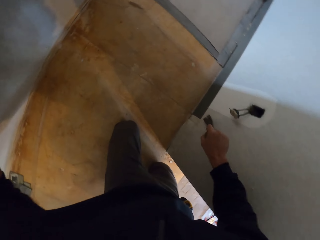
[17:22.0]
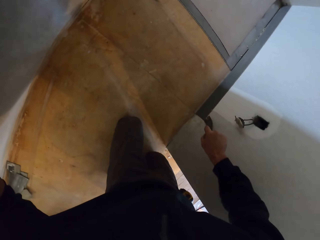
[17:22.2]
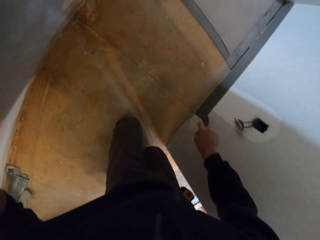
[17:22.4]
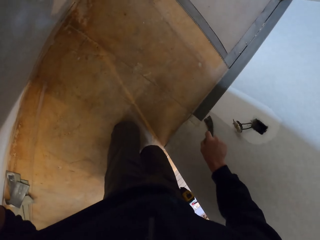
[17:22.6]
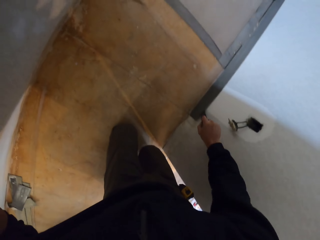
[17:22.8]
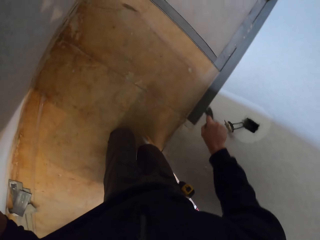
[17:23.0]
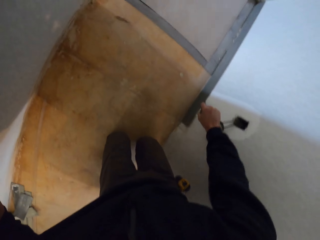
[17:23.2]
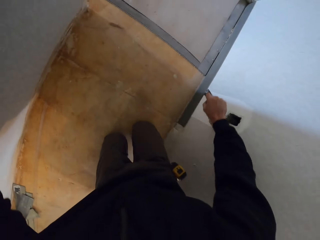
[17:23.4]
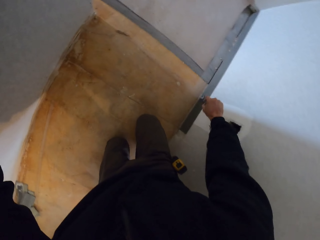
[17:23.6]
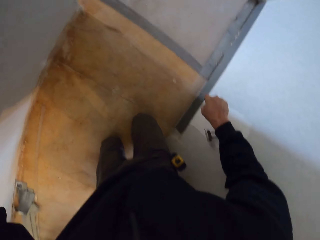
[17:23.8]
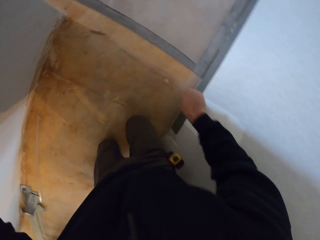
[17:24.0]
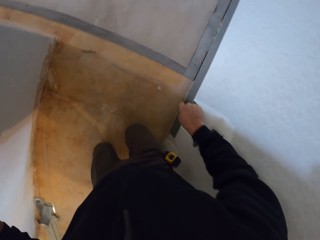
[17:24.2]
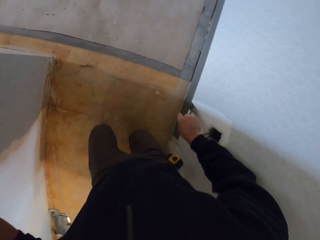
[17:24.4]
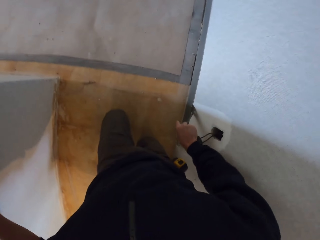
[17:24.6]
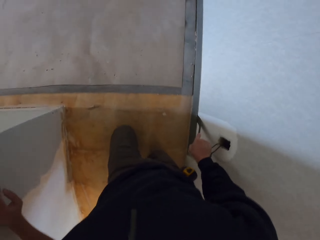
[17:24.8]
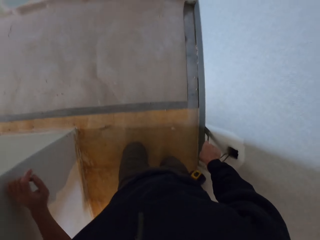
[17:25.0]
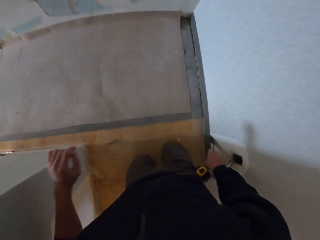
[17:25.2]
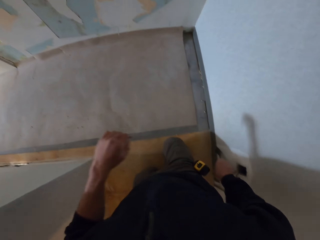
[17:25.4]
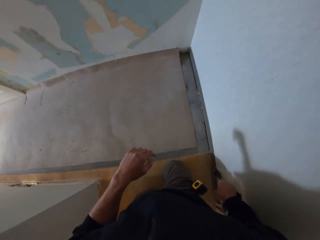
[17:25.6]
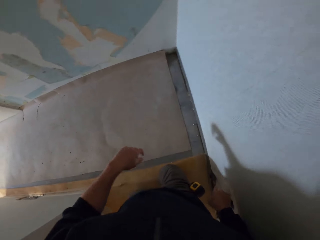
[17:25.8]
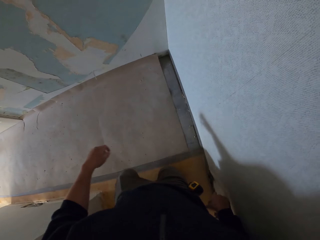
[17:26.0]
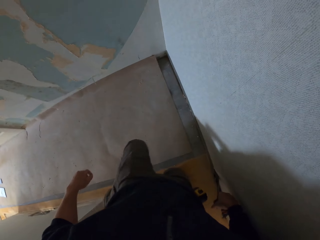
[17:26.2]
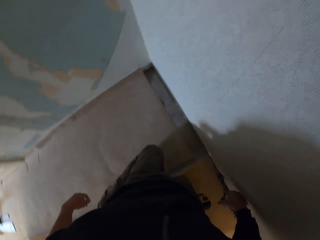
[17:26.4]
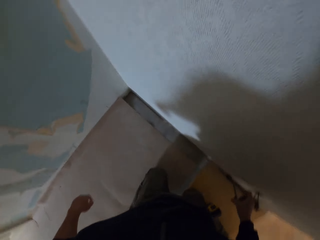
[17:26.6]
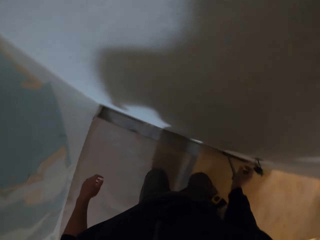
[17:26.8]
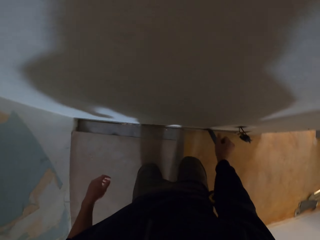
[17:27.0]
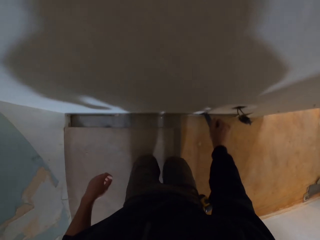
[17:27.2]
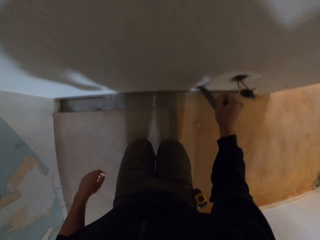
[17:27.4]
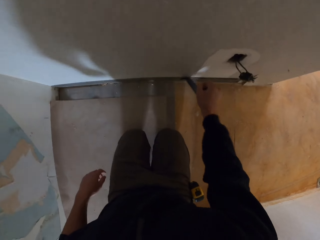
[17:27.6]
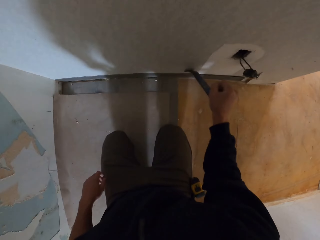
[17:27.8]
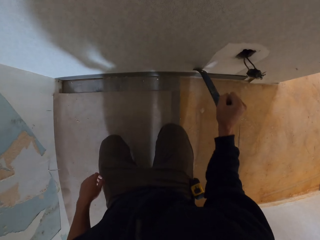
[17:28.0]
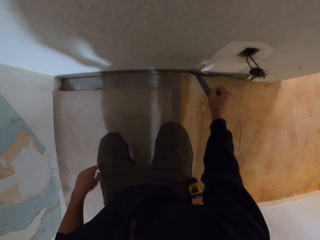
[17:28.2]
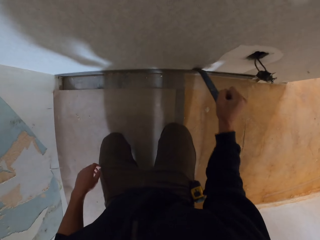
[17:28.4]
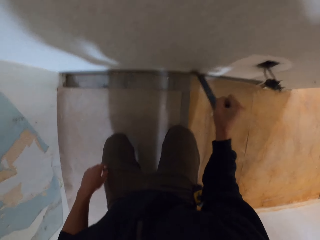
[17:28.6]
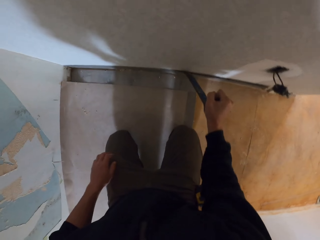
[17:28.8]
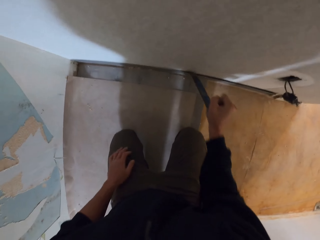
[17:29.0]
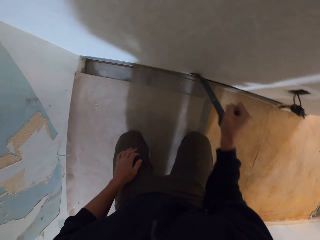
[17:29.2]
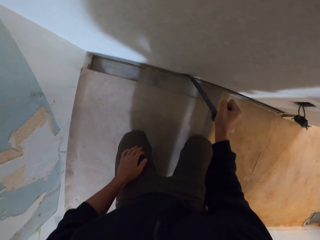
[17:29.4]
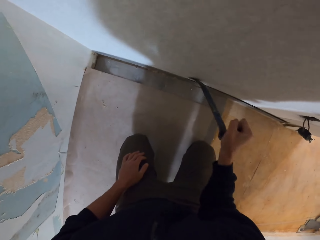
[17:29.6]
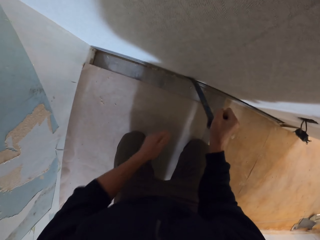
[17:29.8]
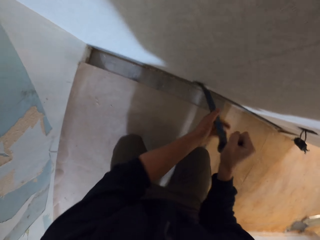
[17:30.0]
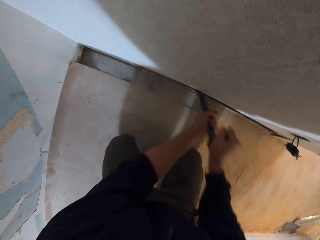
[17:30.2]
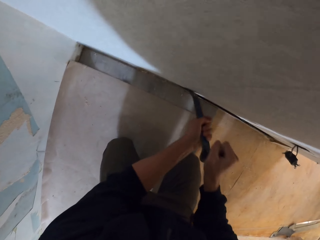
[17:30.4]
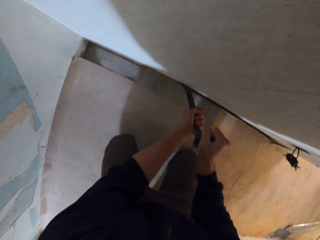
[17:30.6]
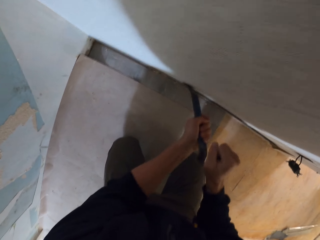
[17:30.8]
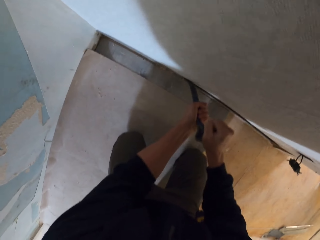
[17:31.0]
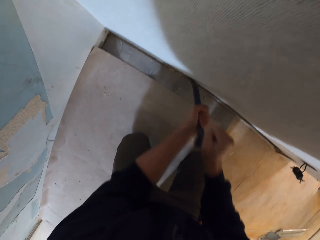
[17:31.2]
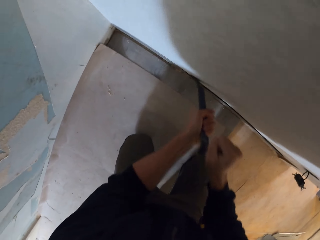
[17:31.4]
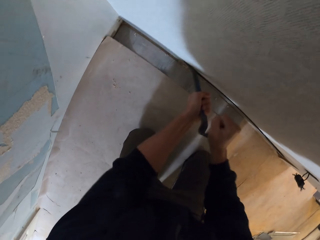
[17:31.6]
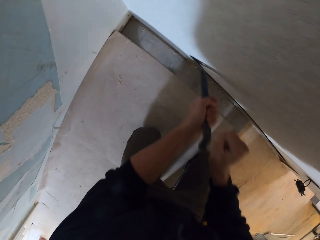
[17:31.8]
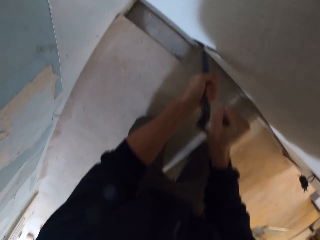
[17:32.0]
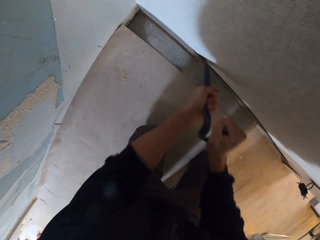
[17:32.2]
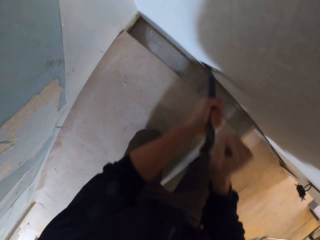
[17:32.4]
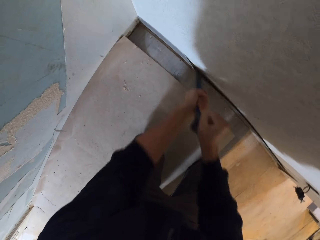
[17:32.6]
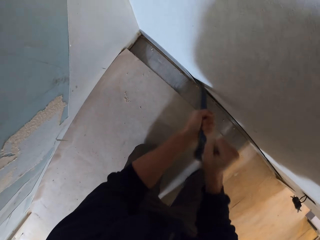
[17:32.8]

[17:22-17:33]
The camera wearer removes the wall protector with a crowbar. They move with knees.

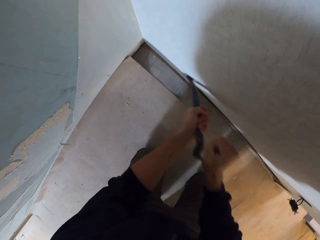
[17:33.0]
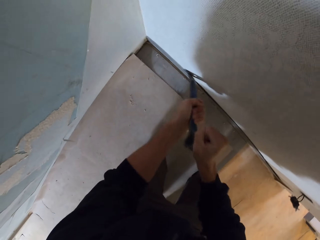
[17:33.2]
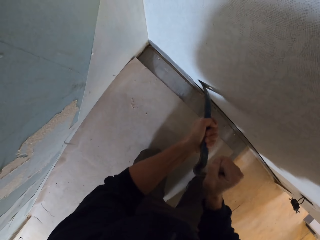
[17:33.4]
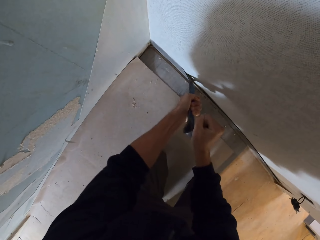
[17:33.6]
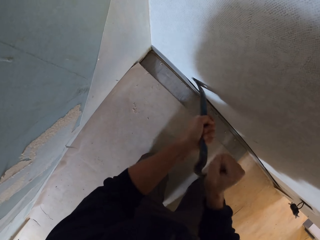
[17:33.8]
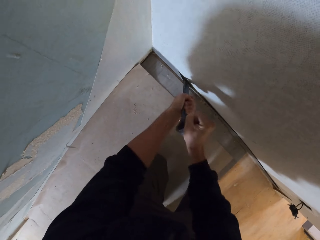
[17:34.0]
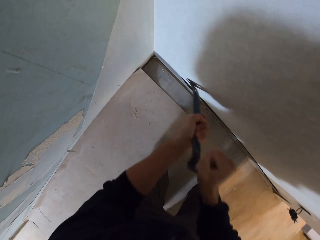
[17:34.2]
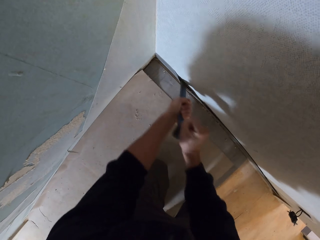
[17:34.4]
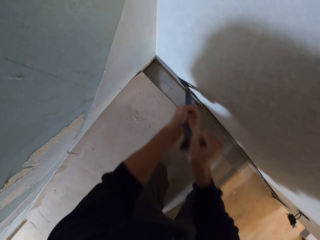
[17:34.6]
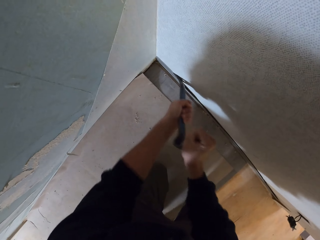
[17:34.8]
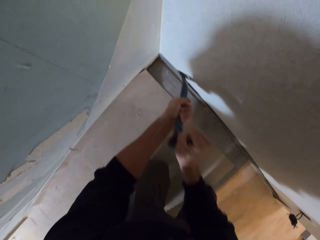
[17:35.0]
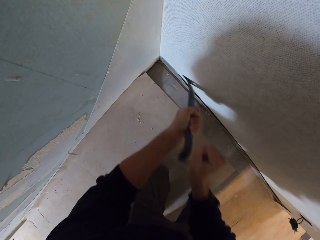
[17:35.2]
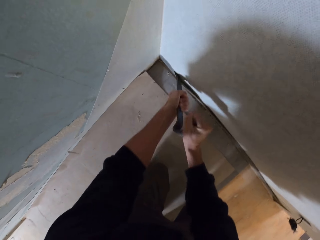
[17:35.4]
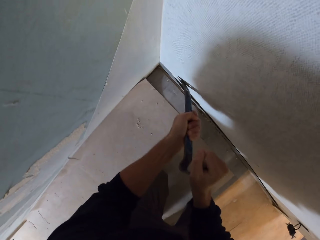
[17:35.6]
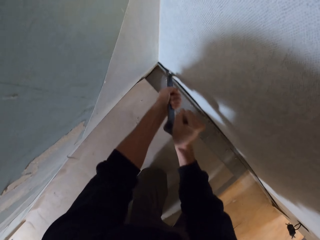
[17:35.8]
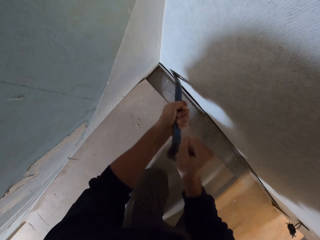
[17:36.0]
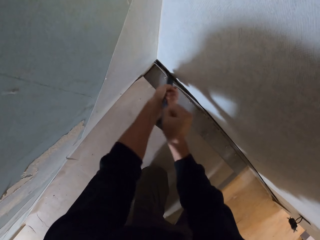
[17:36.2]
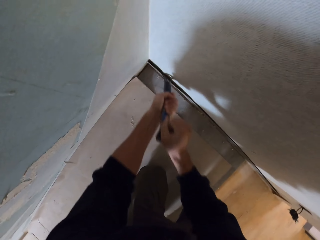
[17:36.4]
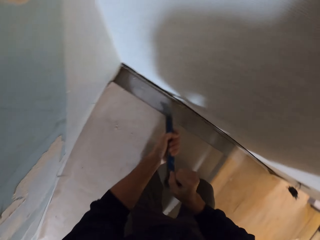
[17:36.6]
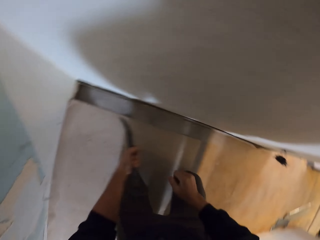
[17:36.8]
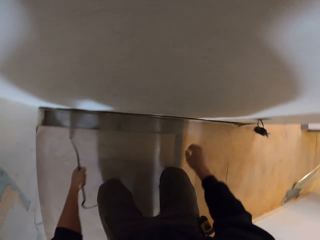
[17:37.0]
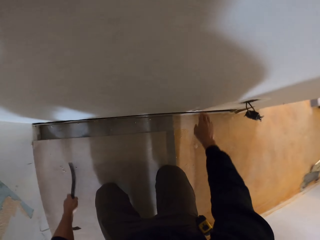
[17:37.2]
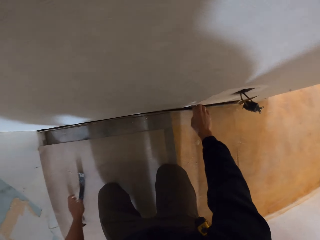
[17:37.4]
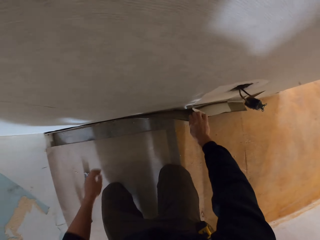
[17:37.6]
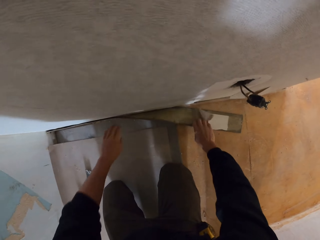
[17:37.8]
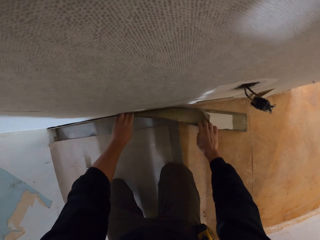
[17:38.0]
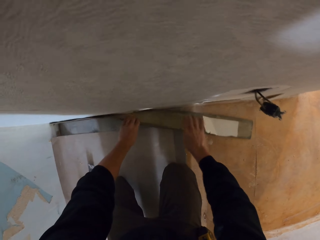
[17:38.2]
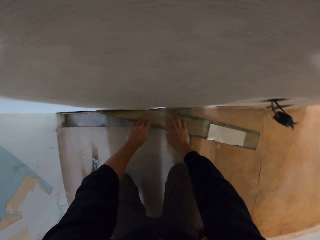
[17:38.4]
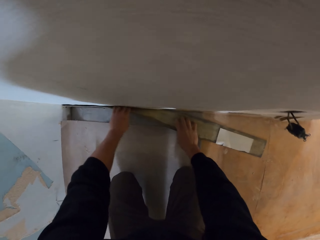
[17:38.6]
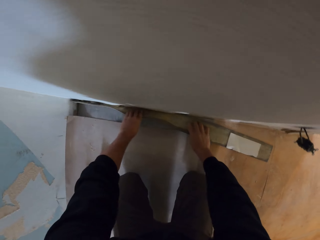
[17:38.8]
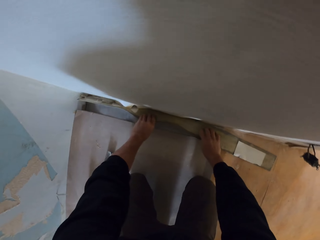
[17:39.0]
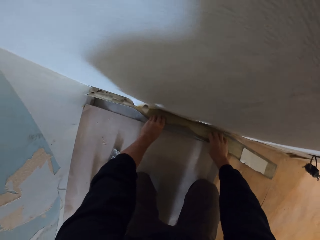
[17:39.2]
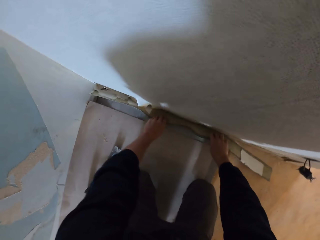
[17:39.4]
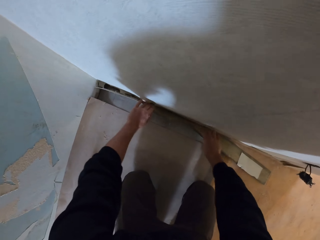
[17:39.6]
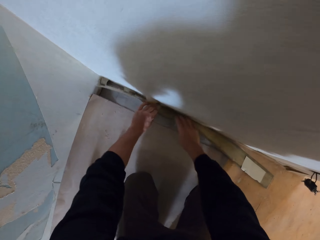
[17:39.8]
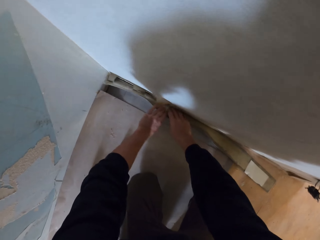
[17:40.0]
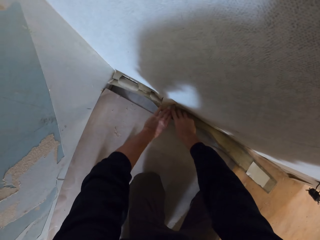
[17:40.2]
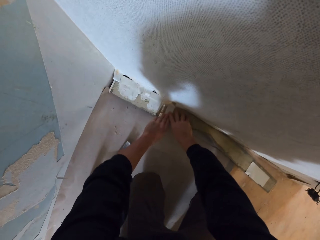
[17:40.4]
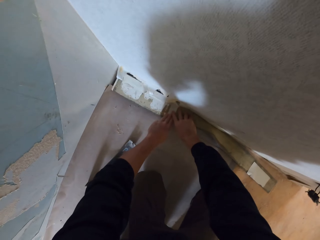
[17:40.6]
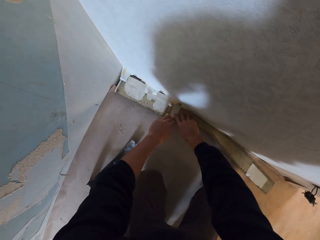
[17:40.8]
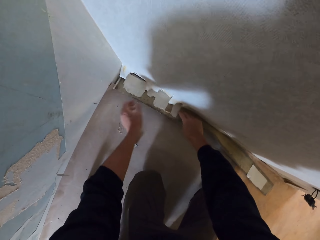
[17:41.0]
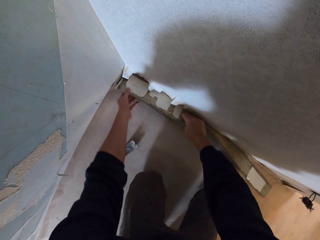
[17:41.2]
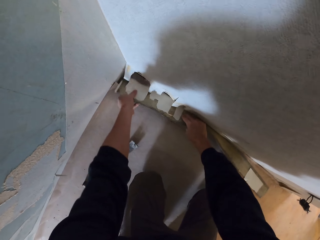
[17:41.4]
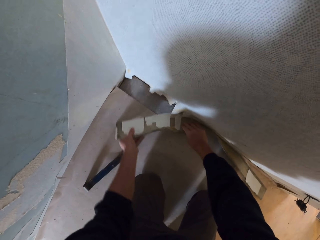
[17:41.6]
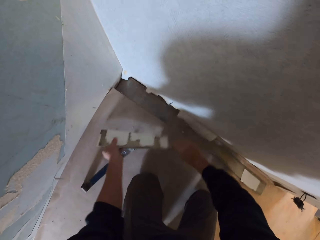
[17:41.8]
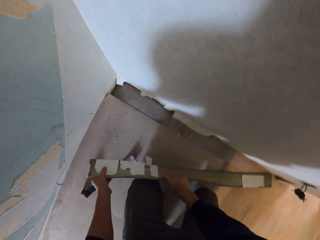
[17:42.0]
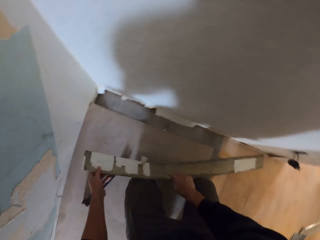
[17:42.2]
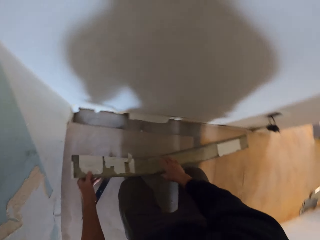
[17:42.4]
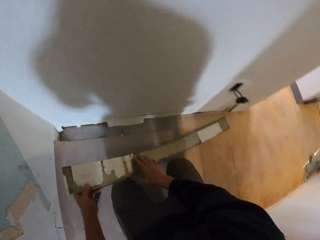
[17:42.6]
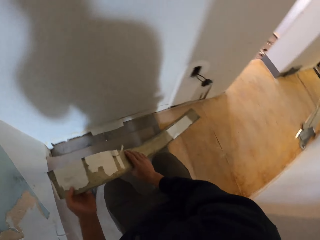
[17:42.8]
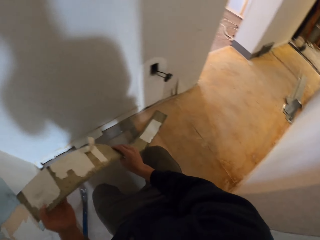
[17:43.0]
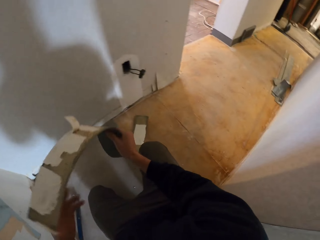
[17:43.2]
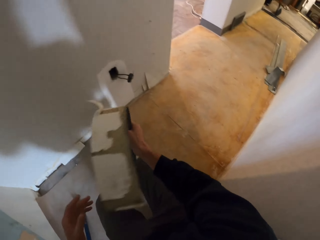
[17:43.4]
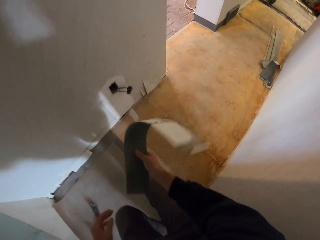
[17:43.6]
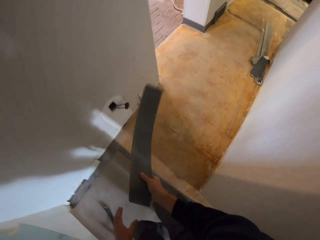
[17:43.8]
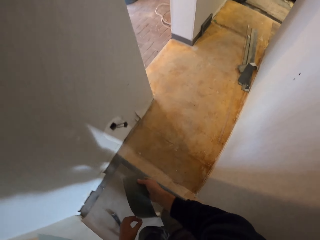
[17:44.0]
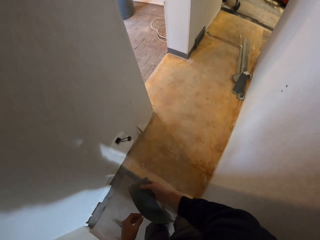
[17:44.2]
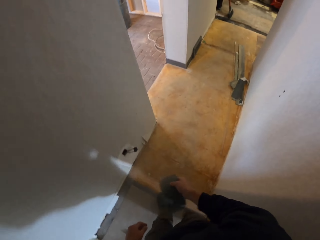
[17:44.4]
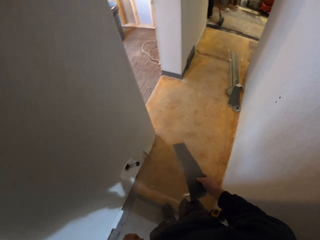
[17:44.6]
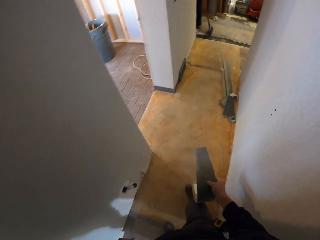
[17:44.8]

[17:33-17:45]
The camera wearer pulls the wall protector. They lift the wall protector.
